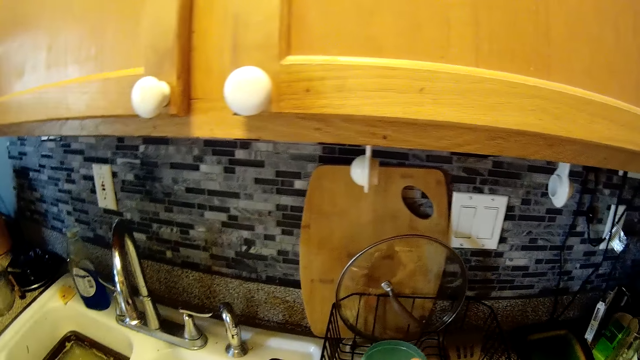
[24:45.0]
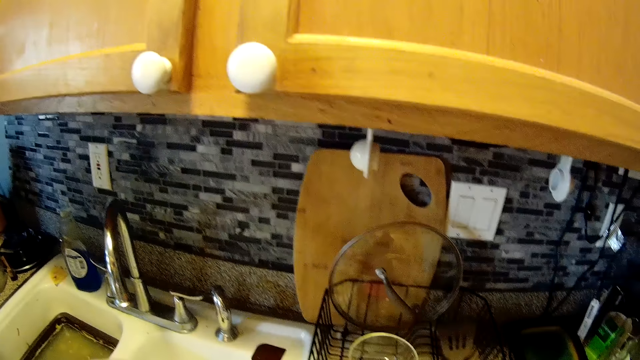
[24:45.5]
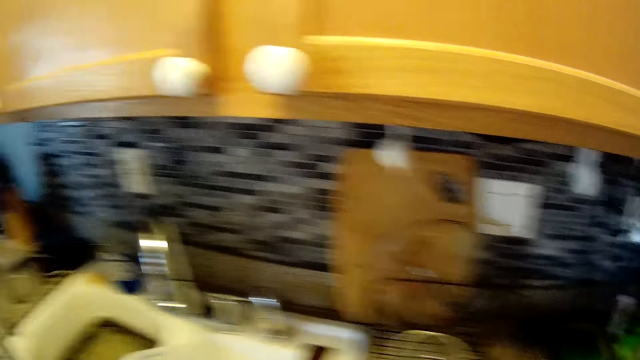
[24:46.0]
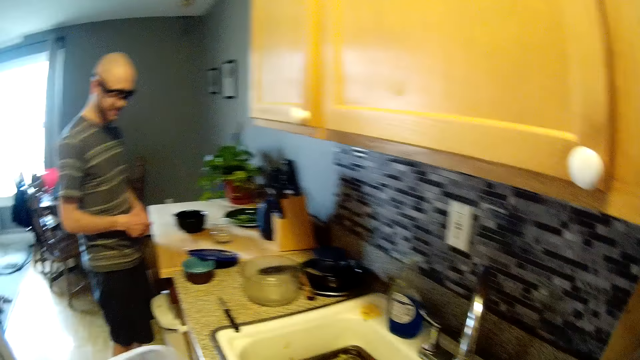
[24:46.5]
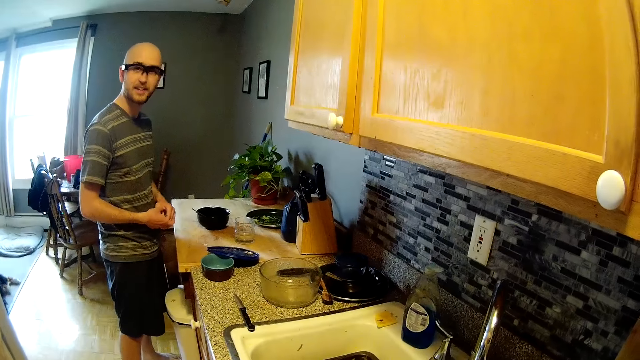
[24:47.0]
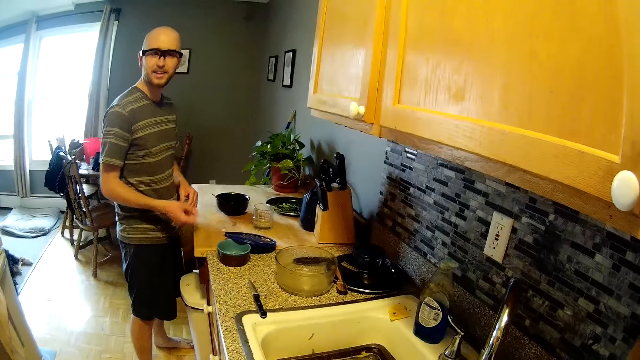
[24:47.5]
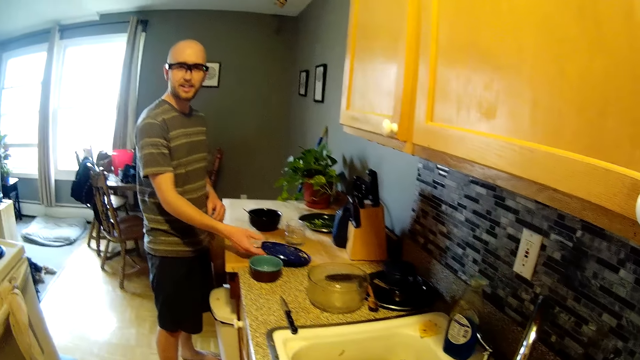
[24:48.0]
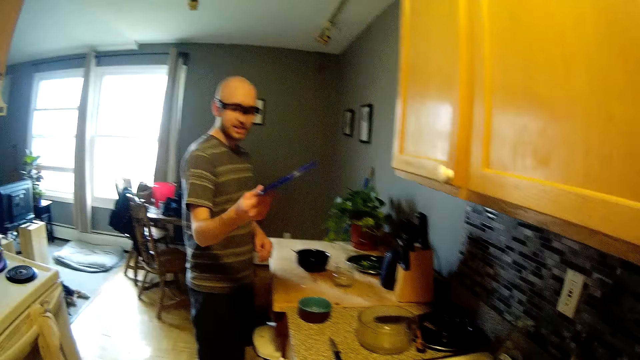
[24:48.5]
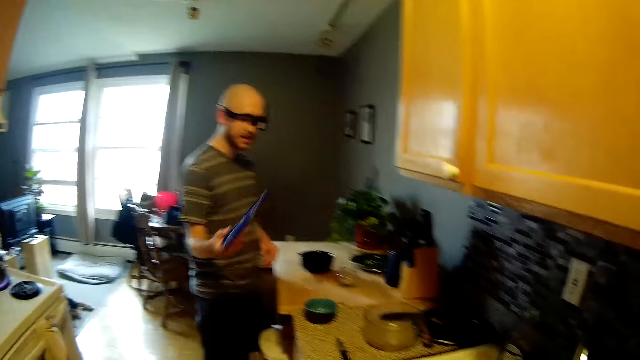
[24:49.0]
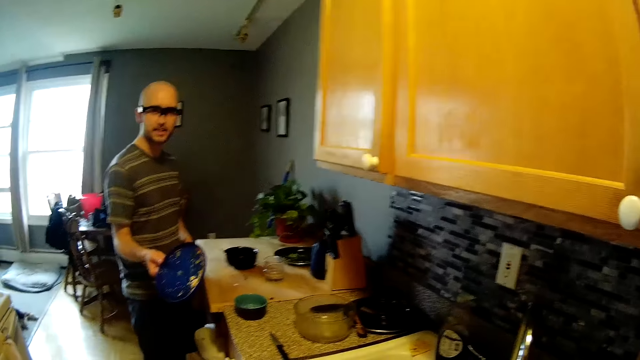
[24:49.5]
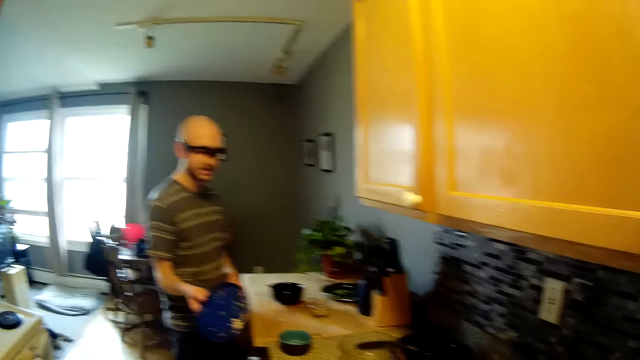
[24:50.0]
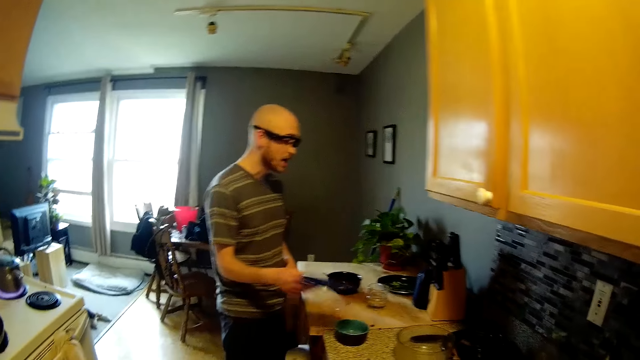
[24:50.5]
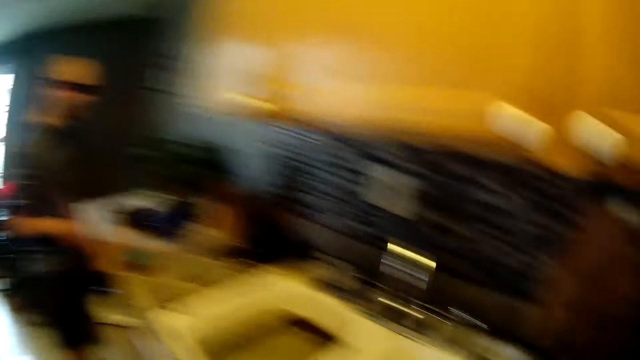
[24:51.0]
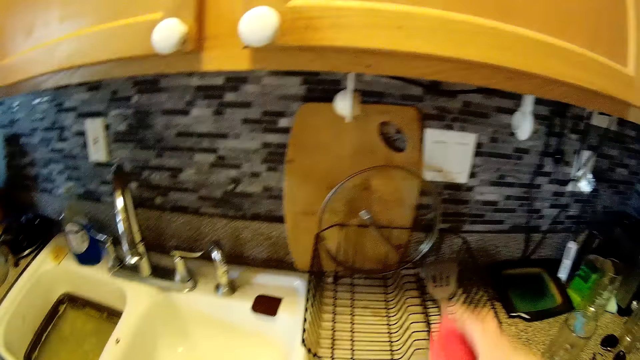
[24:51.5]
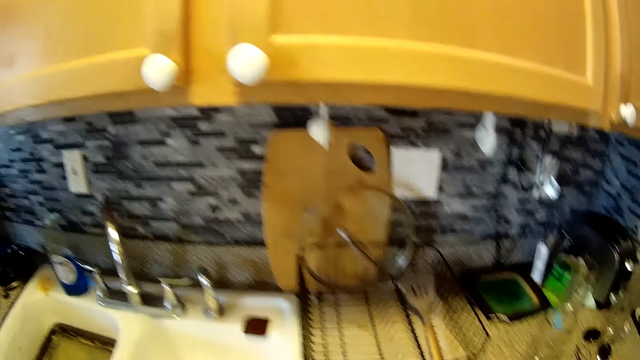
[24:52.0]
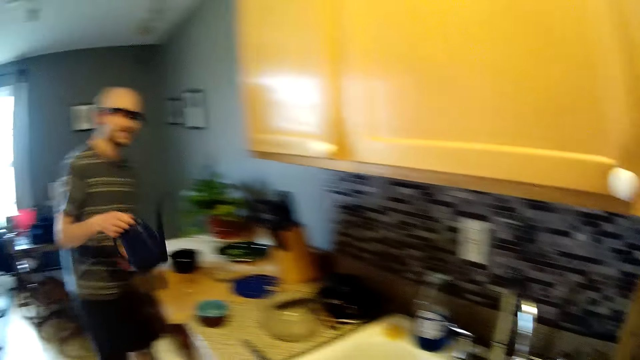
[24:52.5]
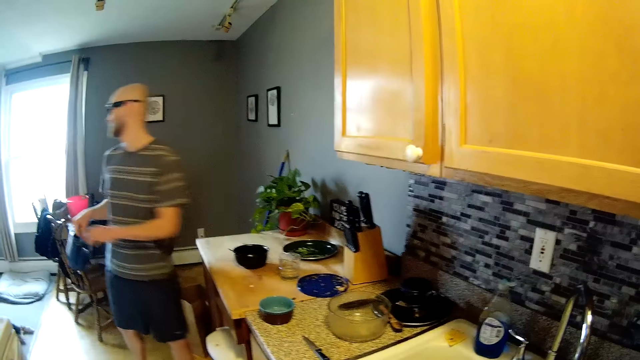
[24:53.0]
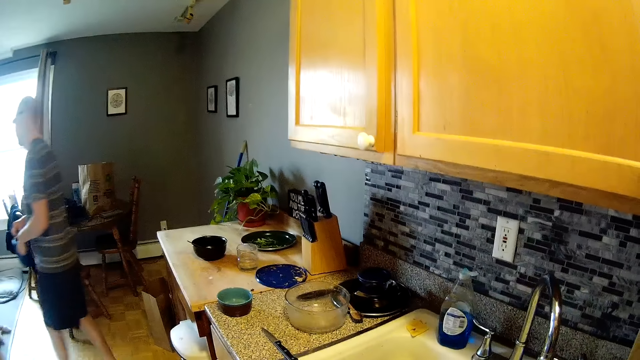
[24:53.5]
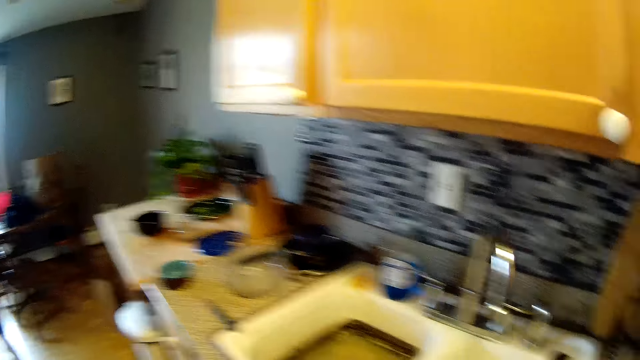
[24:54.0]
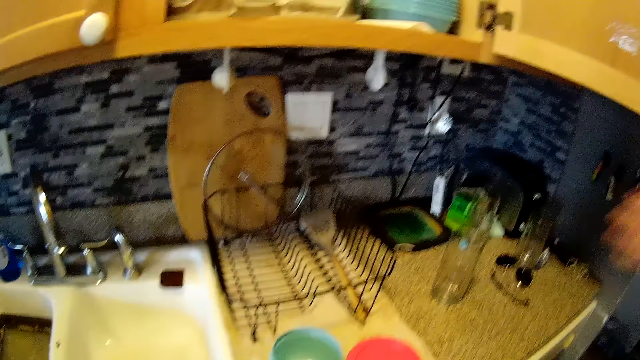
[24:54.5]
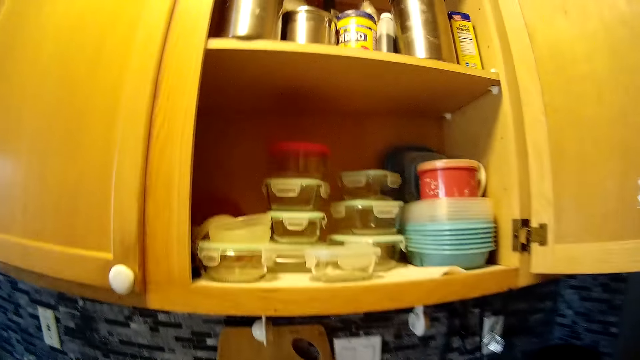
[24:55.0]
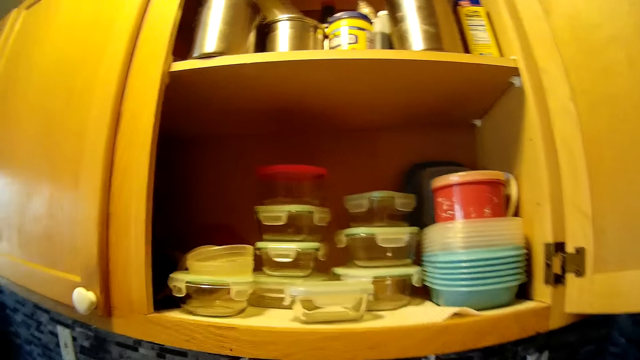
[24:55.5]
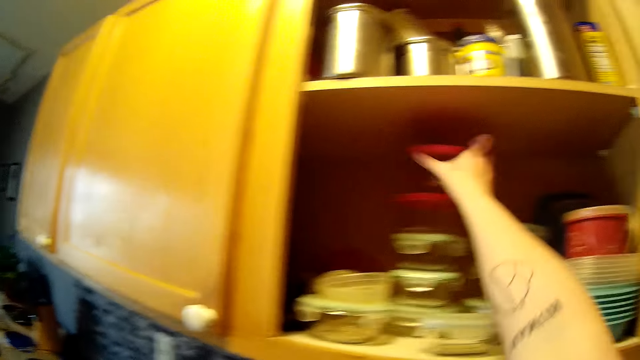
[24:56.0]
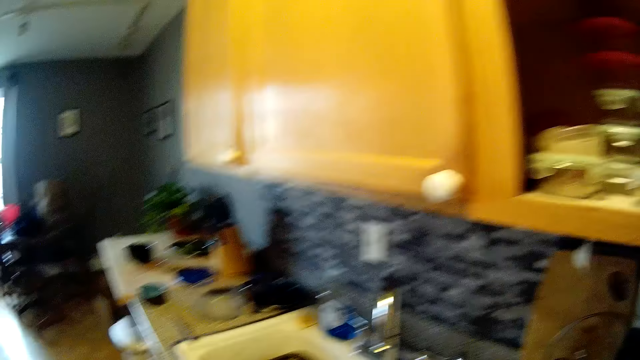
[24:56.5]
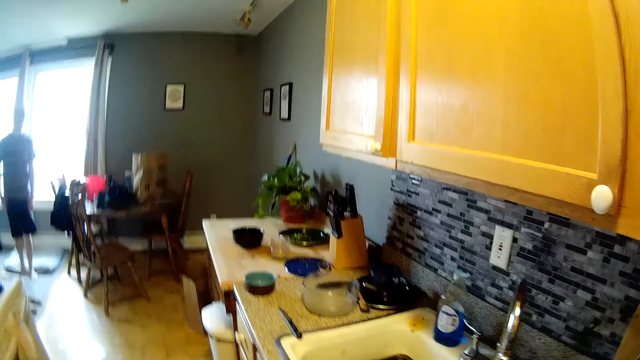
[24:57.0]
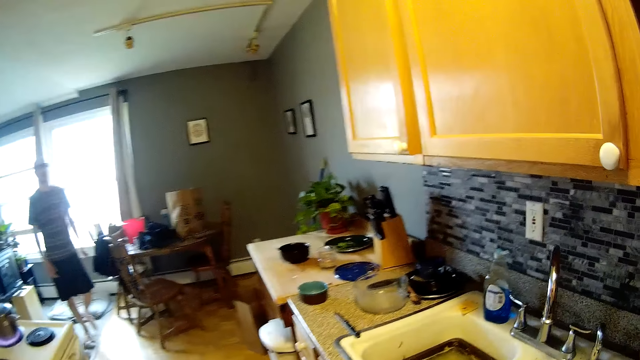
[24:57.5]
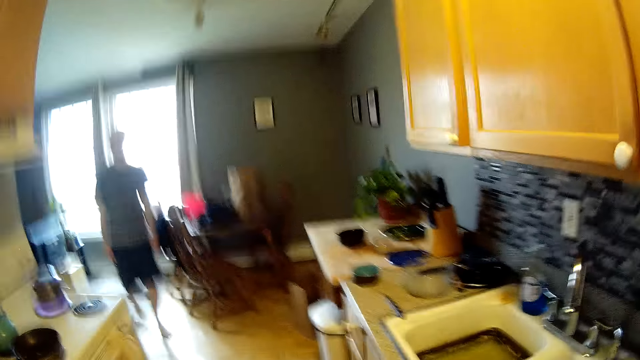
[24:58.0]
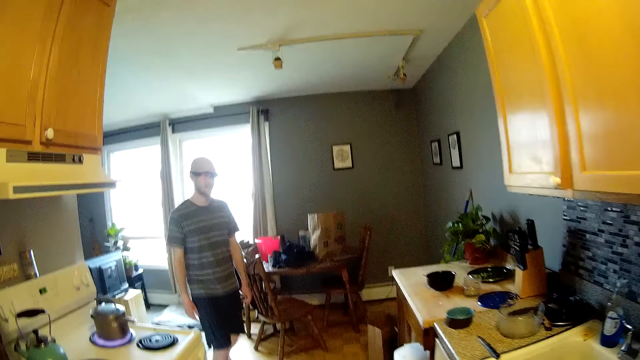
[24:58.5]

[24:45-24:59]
The camera wearer picks up another plate or cup from the plate rack on the kitchen countertop with her right hand. She looks at a man. The man picks up a plastic lid from the kitchen countertop with his right hand. The camera wearer talks to the man. The man throws the plastic lid in his right hand on the kitchen countertop. The camera wearer picks up a plastic plate with its lid from the plate rack on the kitchen countertop. The man picks up a jug from the kitchen countertop with his right hand. The camera wearer opens a kitchen cabinet door with her right hand. She drops the plastic plate with its lid inside the kitchen cabinet.

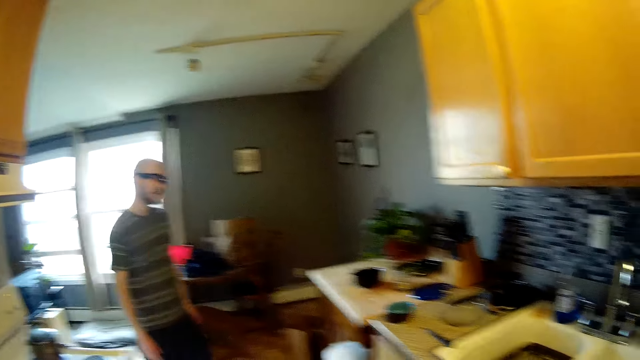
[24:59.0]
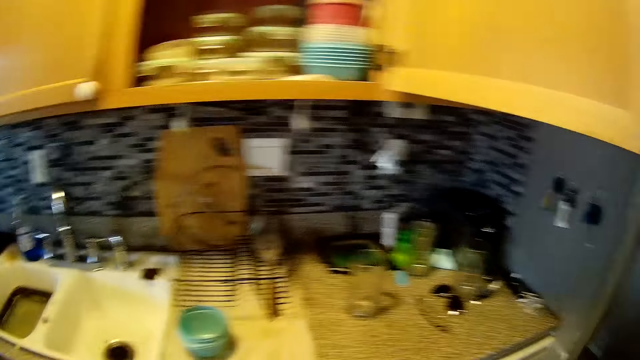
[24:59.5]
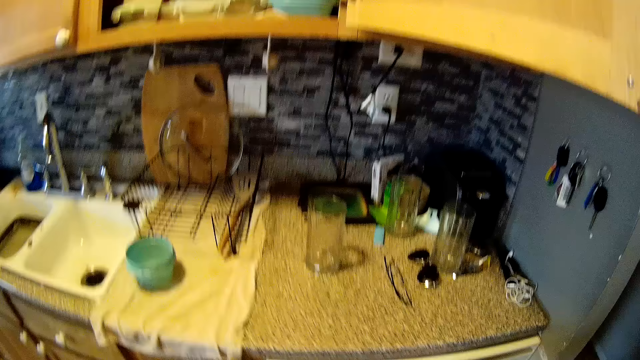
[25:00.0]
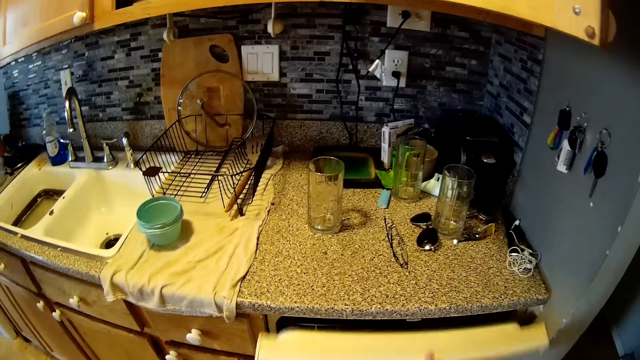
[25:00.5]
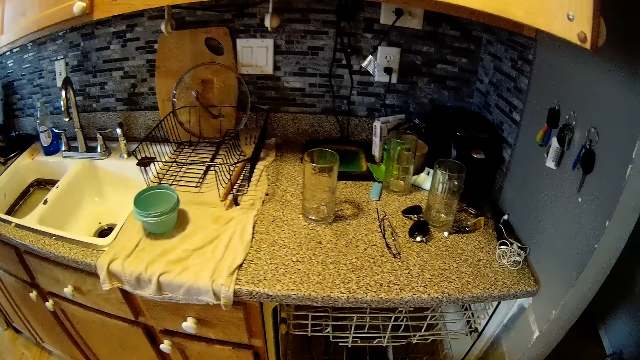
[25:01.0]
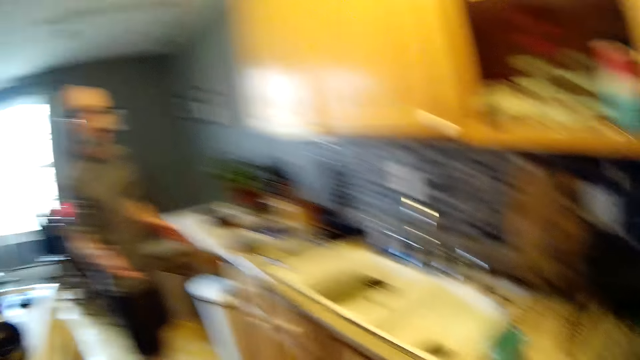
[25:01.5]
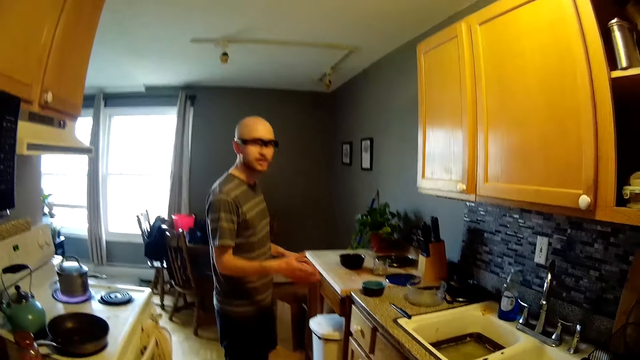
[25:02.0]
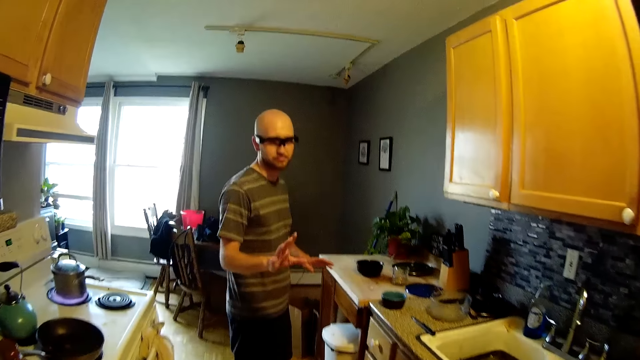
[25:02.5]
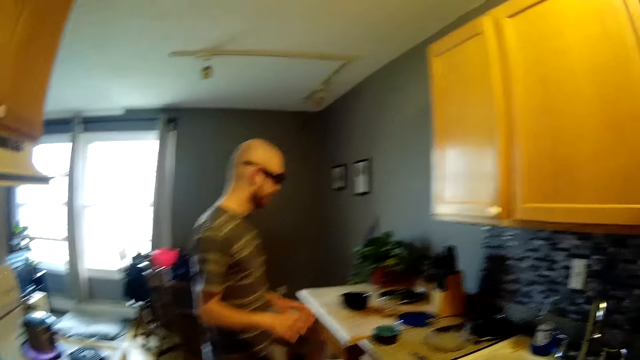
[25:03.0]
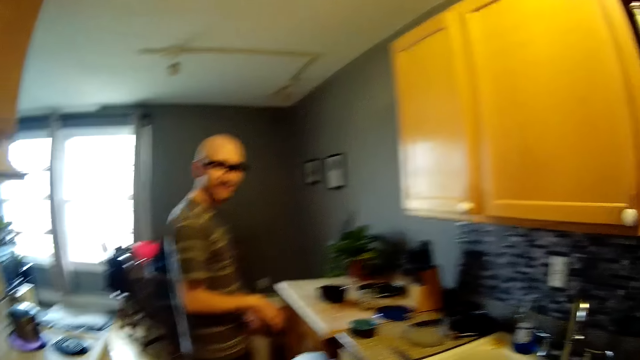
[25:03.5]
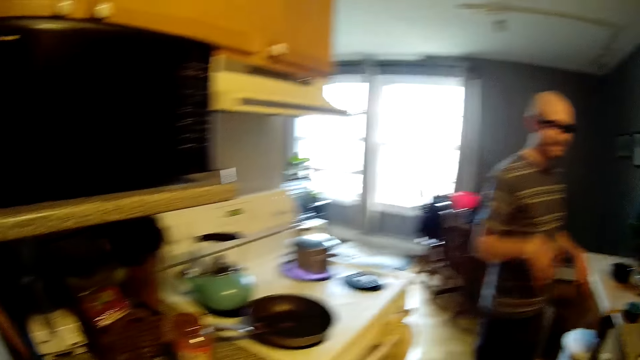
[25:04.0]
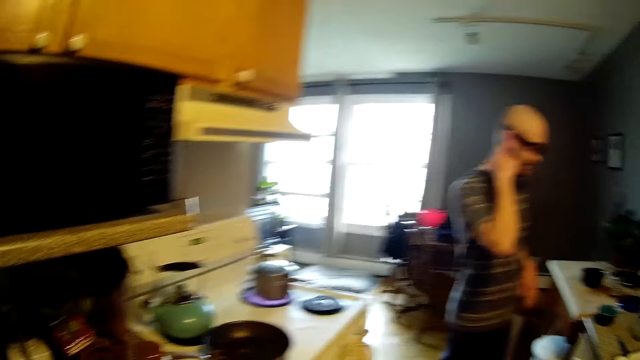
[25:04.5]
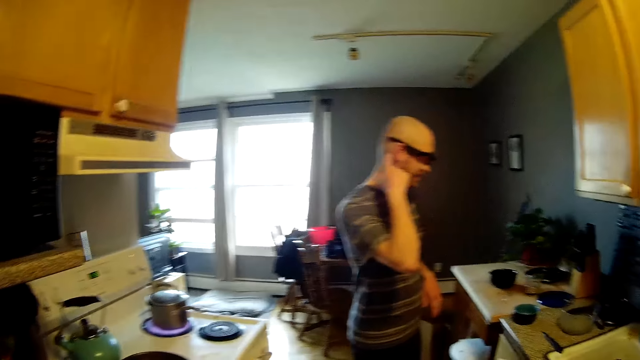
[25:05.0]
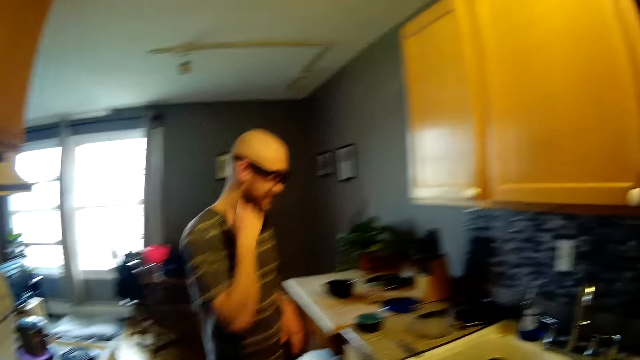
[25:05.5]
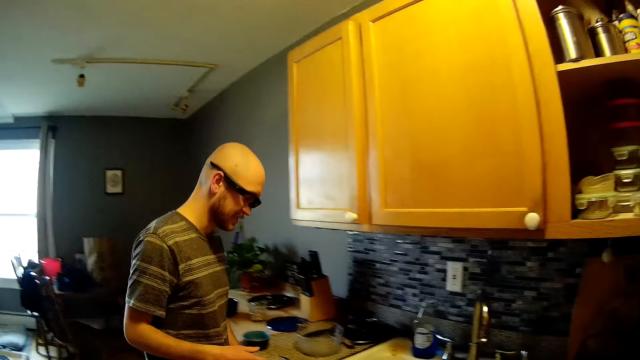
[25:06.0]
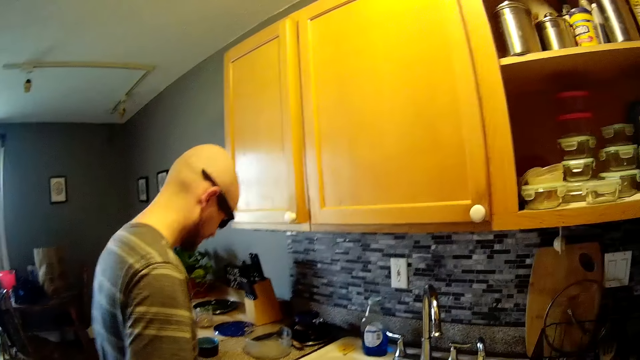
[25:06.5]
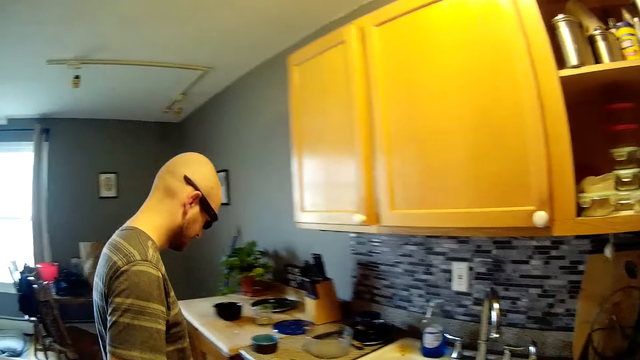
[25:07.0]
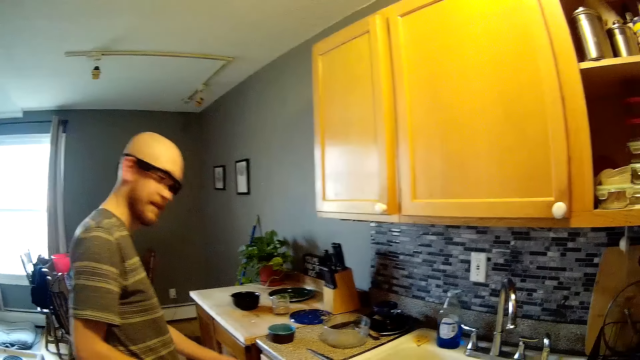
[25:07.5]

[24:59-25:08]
The camera wearer opens a compartment of the kitchen cabinet with her right hand. She looks at a man and talks to the man.
